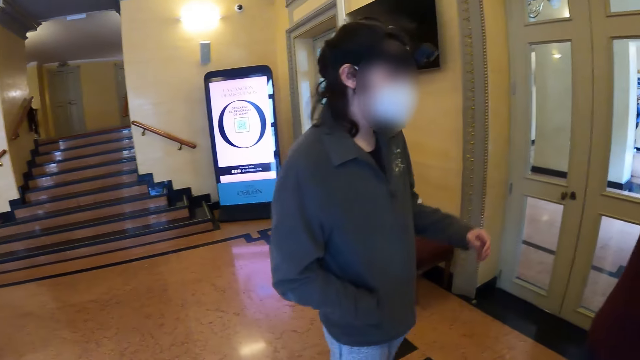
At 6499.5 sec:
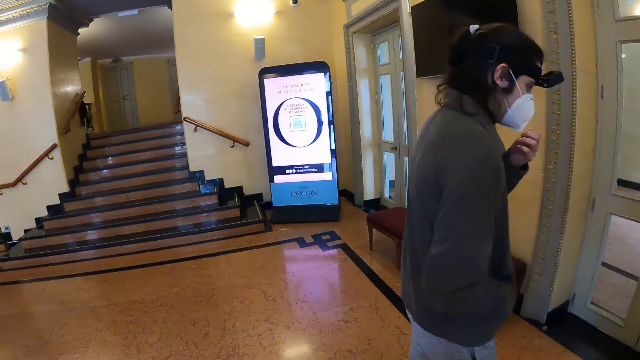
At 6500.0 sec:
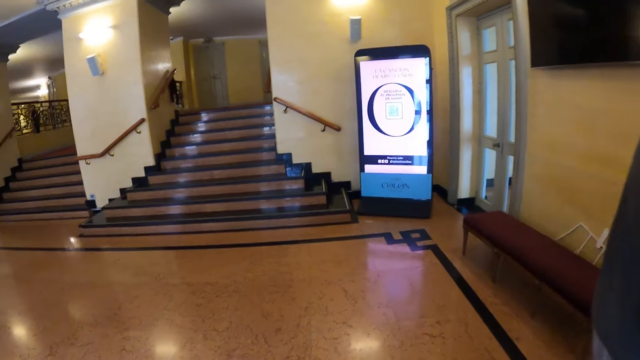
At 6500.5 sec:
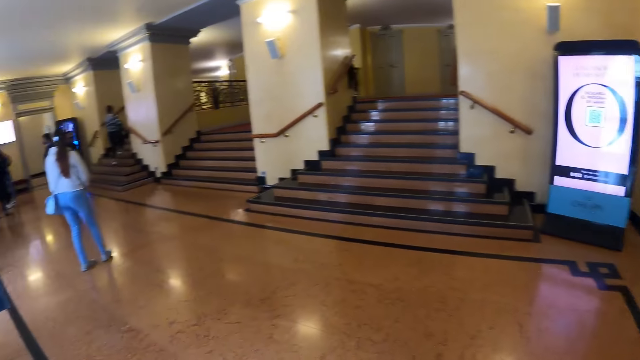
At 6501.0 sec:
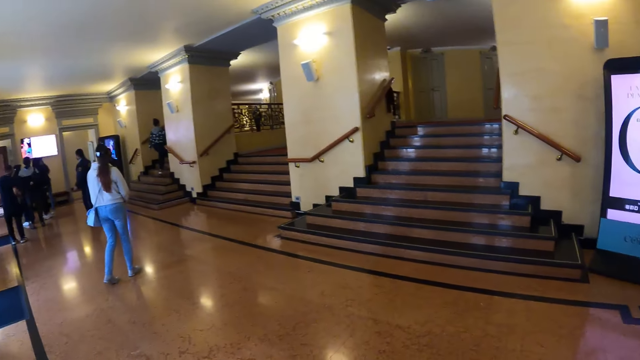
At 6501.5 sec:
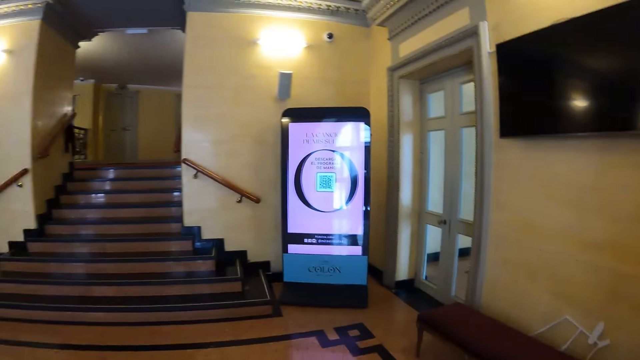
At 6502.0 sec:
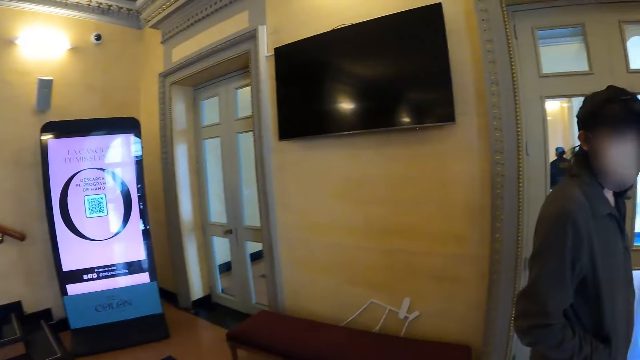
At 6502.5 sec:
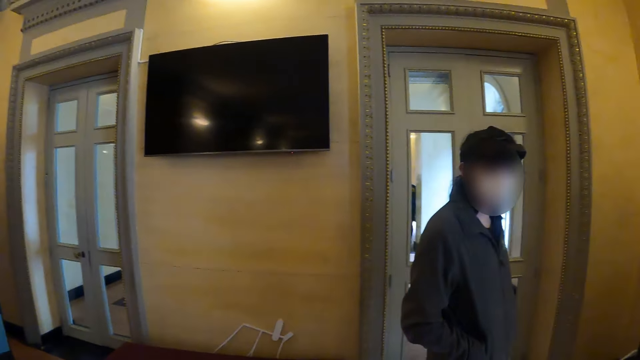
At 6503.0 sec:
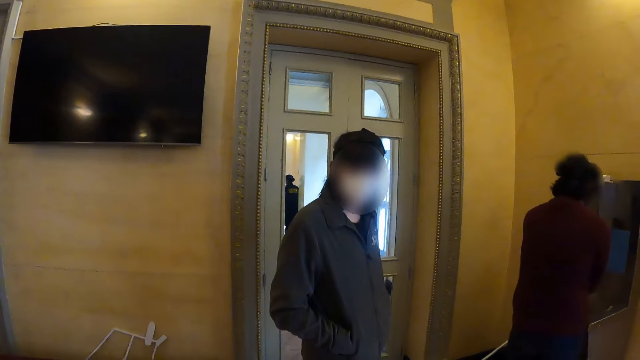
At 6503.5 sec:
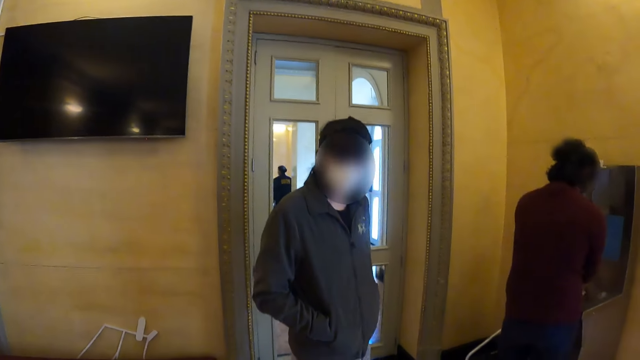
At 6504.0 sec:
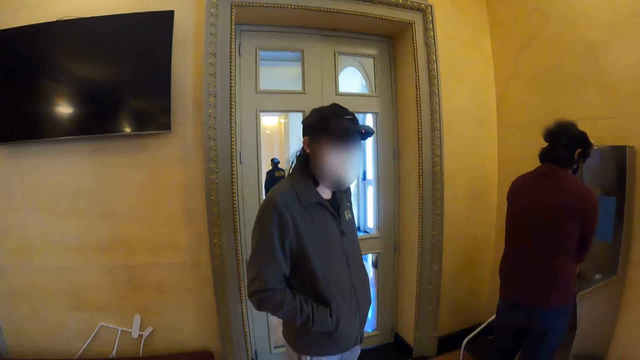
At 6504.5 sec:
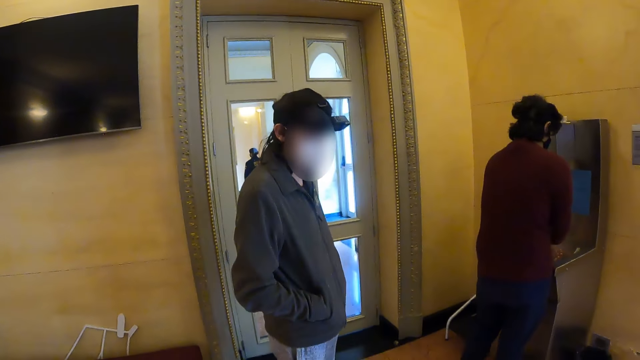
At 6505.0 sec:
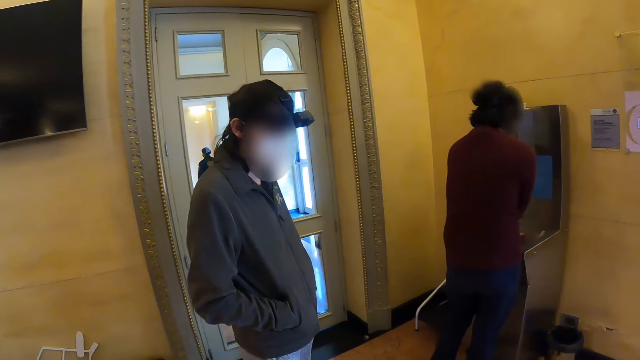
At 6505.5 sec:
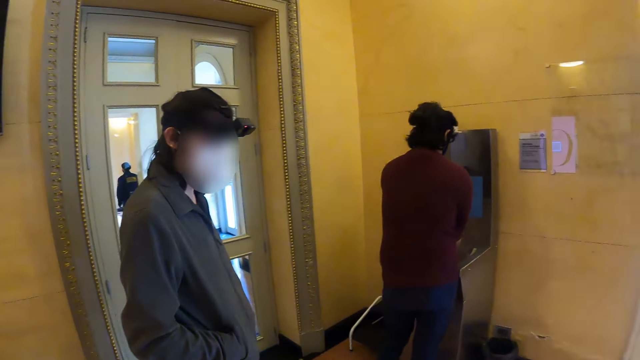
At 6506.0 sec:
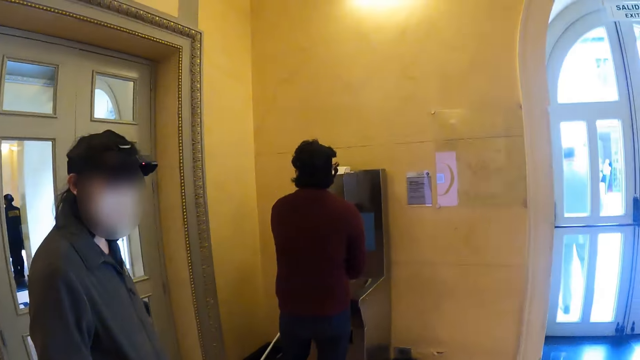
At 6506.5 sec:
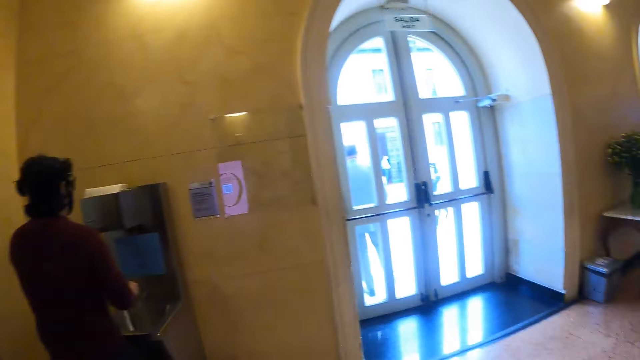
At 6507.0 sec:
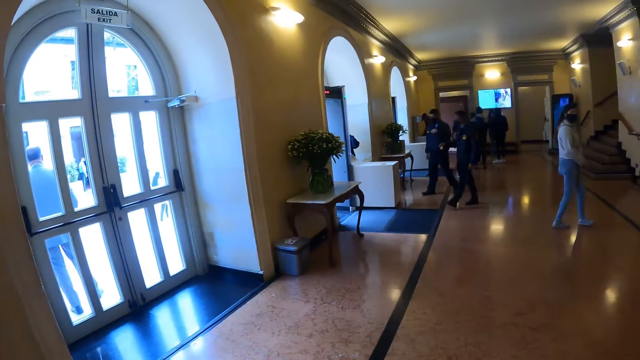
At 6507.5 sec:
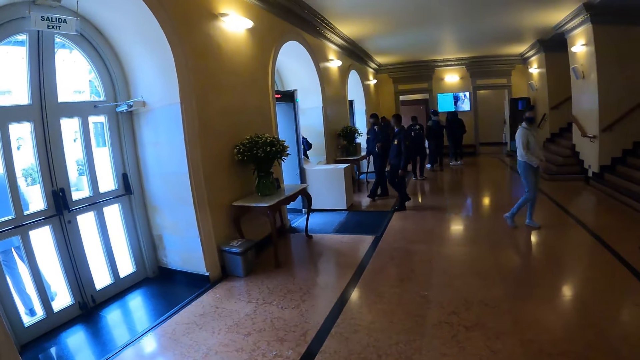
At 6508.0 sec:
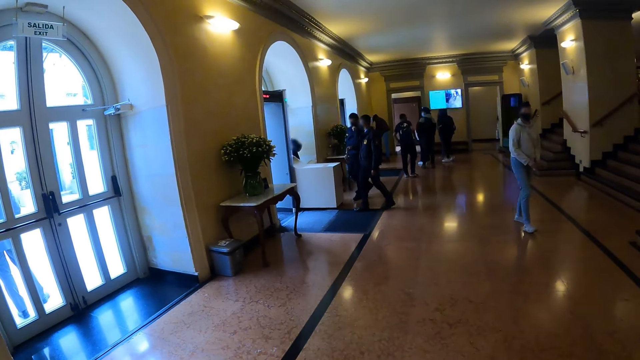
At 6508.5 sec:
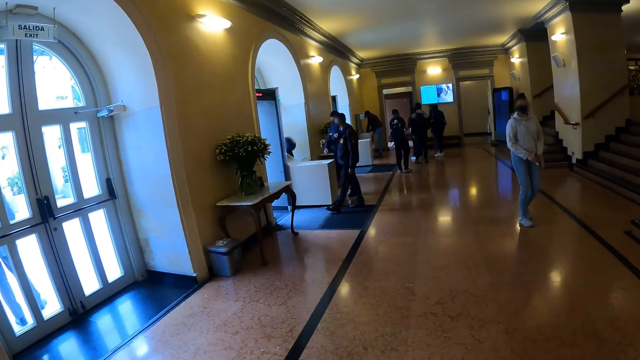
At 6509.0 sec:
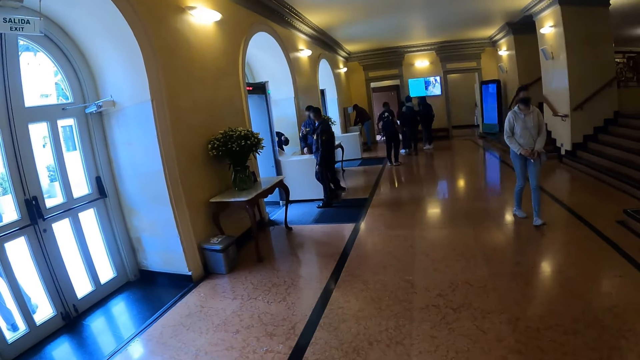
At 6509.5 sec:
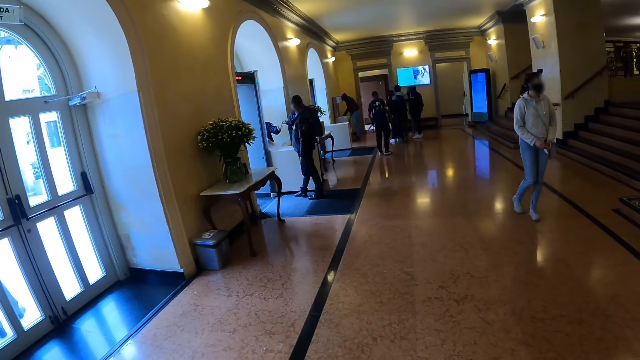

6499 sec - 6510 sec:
The camera wearer interacts with a person. They look around. The person interacts with the camera wearer. The camera wearer looks around and walks around.

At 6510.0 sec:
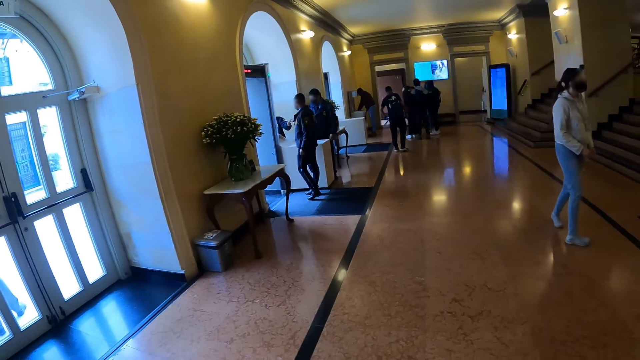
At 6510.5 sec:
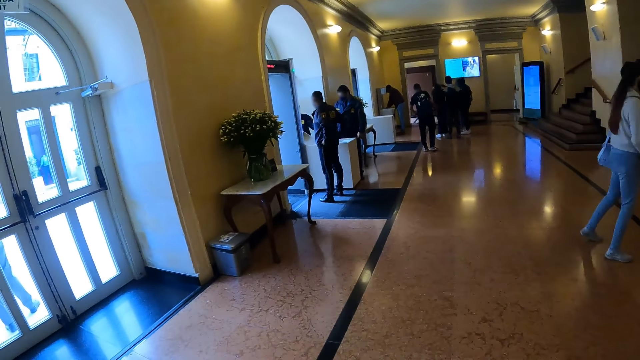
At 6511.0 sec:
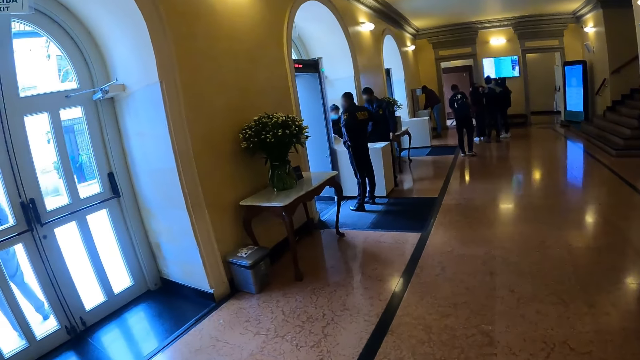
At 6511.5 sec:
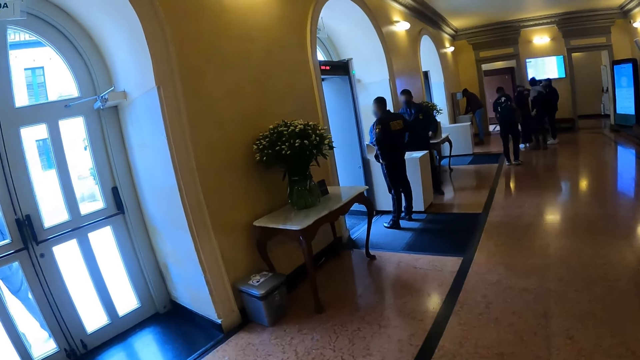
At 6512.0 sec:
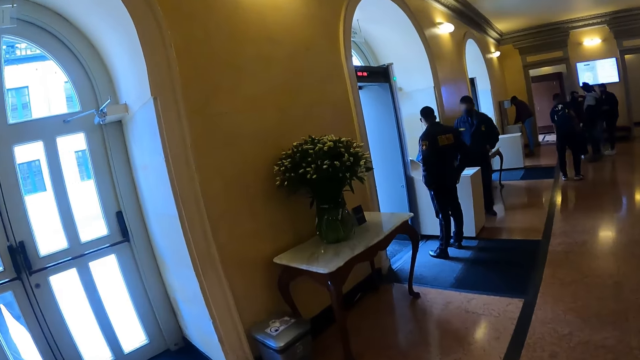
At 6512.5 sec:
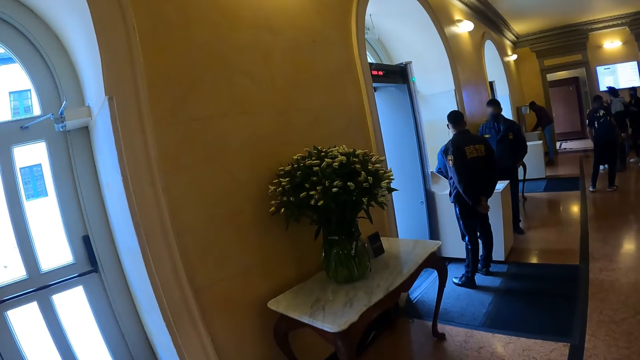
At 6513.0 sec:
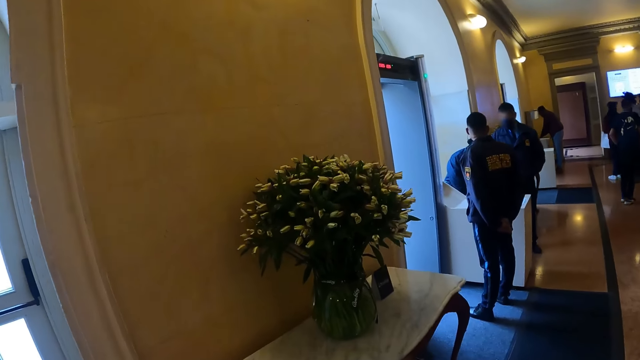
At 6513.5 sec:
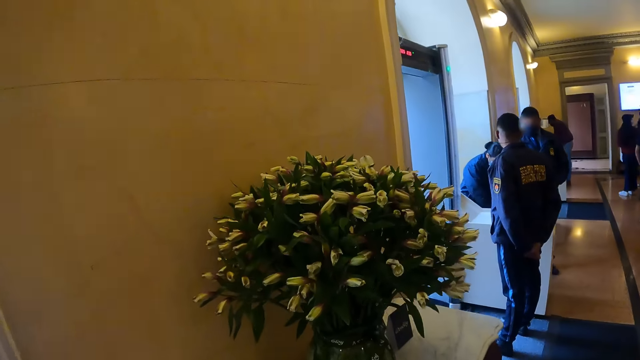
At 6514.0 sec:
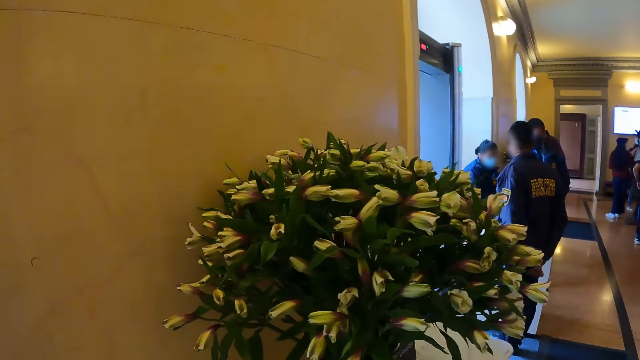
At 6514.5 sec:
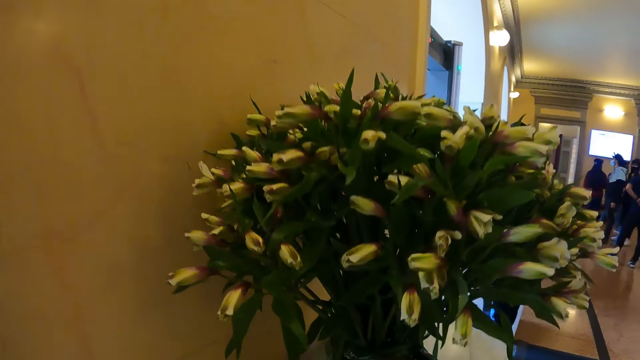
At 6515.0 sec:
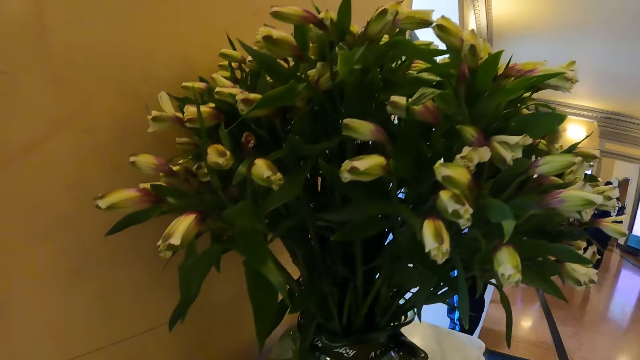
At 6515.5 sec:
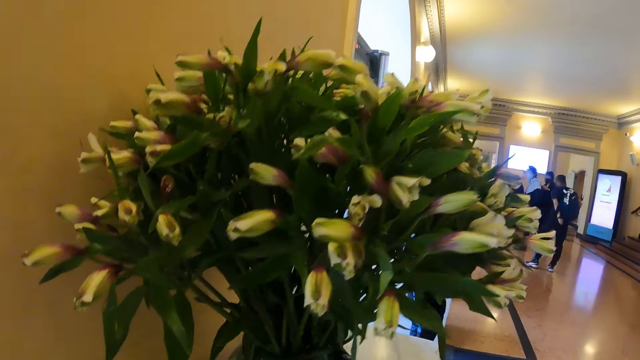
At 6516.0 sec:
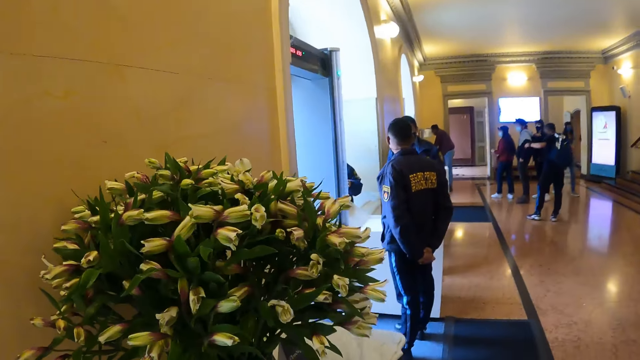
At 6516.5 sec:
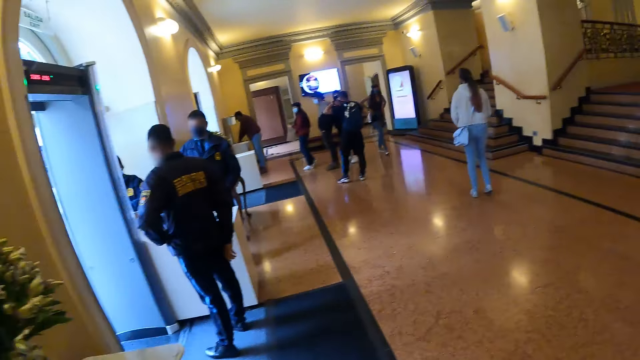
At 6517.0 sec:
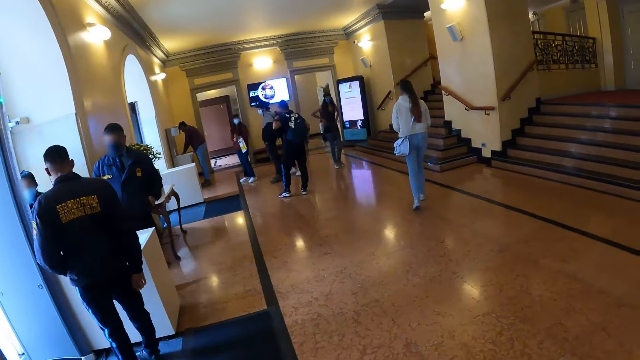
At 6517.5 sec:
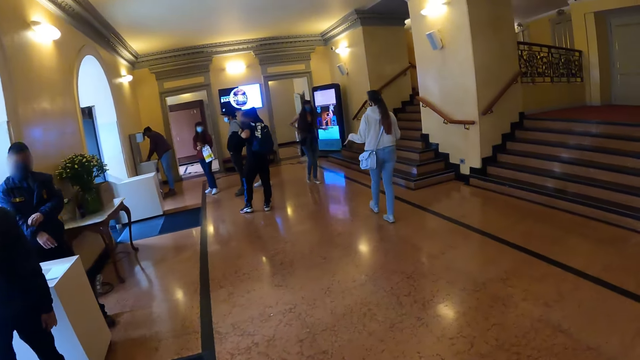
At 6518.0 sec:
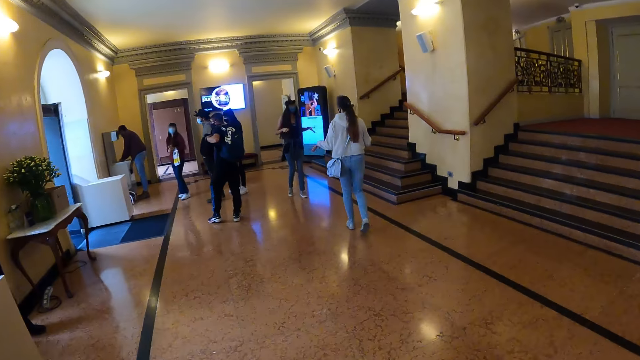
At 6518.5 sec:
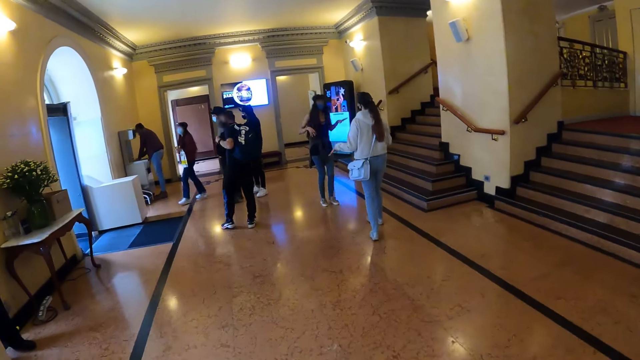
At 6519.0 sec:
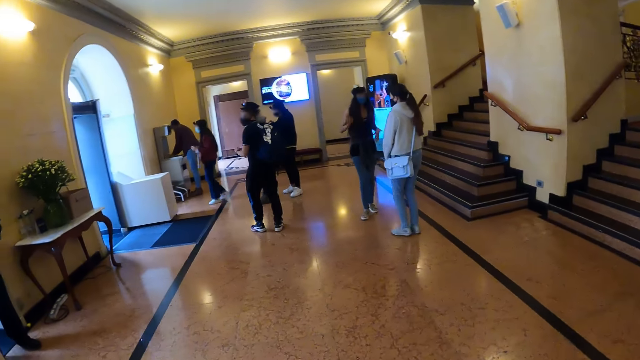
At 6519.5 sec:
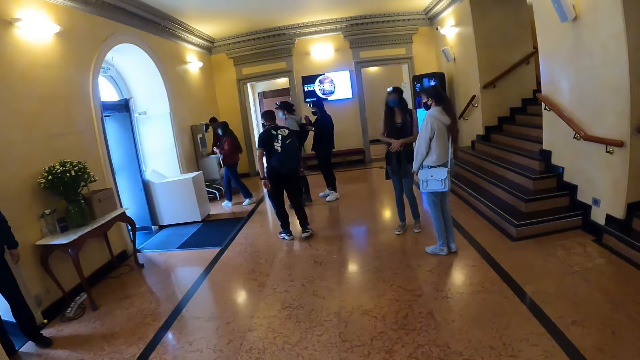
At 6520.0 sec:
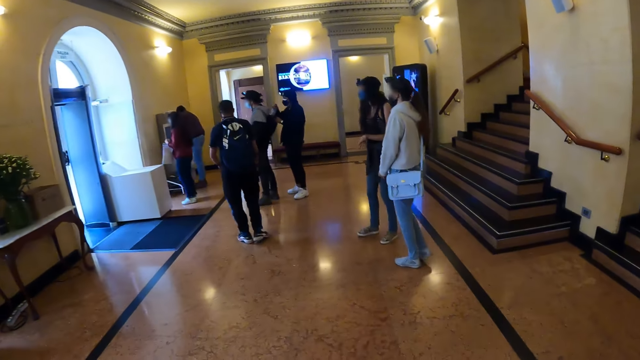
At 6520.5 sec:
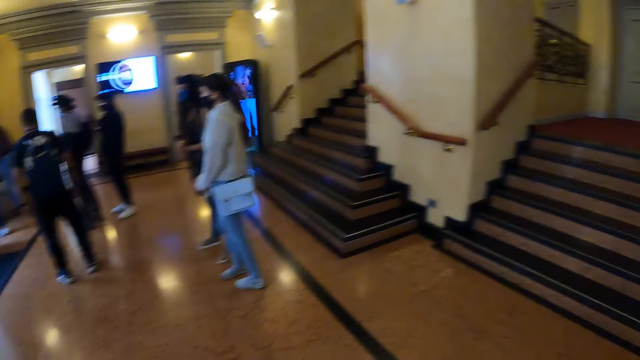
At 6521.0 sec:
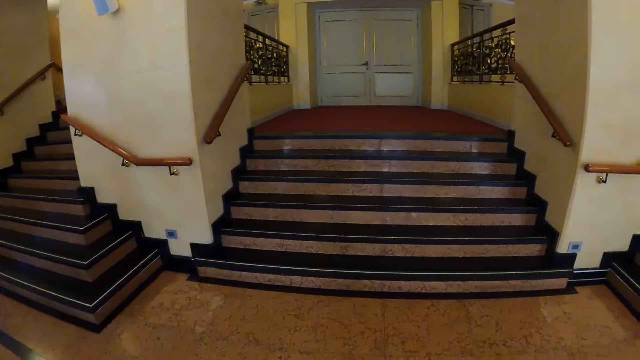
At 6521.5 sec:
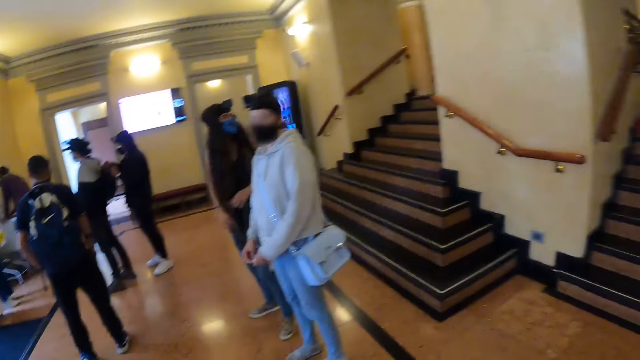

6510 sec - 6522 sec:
The camera wearer steps forward. They do something. They walk around the house. They look around.
